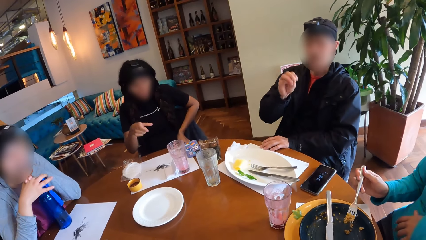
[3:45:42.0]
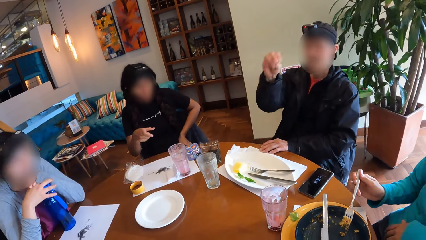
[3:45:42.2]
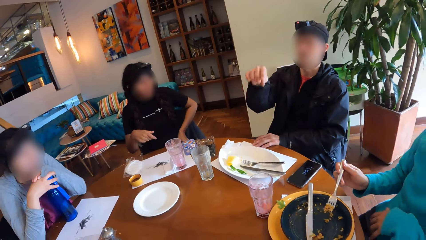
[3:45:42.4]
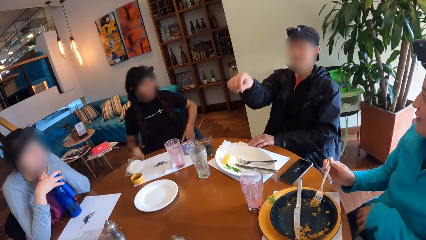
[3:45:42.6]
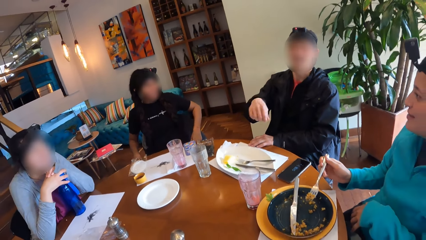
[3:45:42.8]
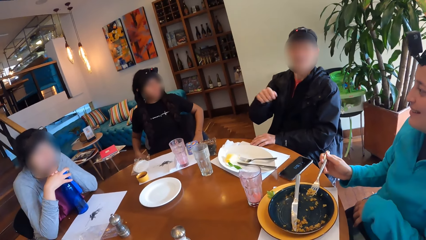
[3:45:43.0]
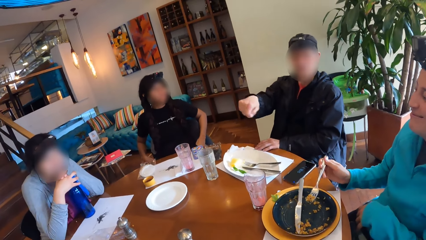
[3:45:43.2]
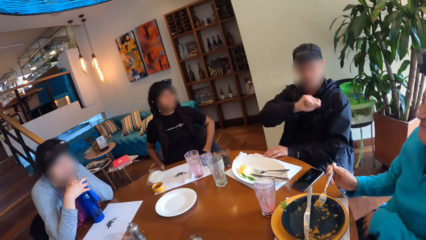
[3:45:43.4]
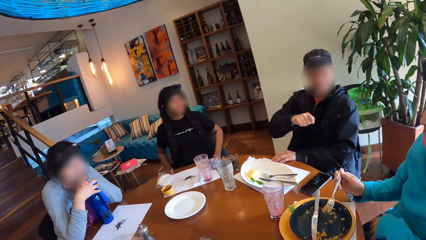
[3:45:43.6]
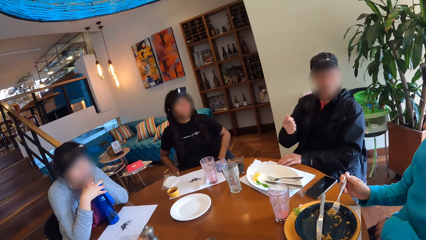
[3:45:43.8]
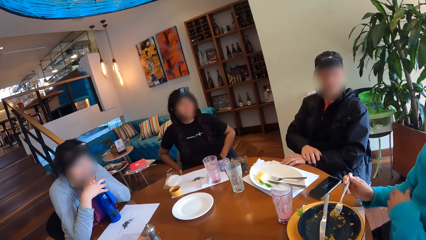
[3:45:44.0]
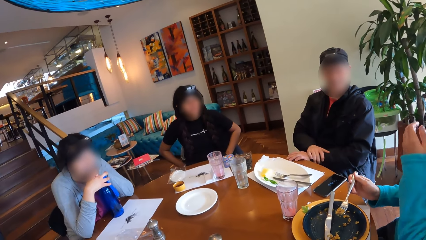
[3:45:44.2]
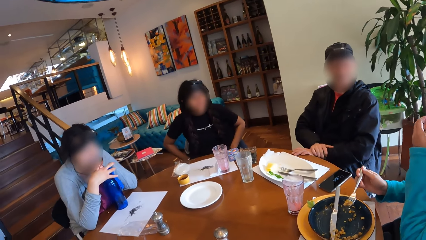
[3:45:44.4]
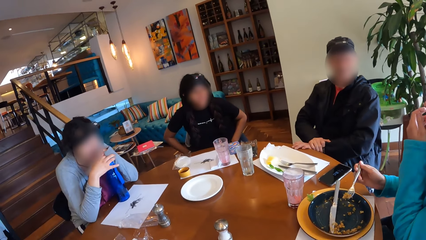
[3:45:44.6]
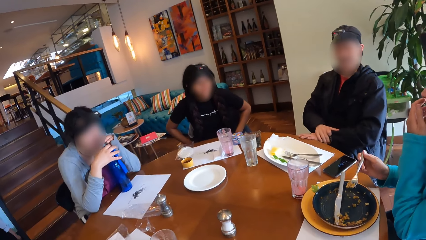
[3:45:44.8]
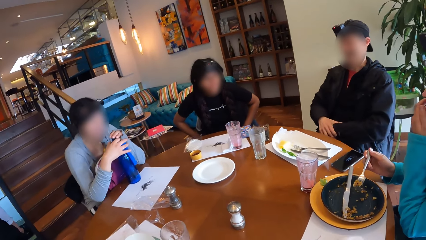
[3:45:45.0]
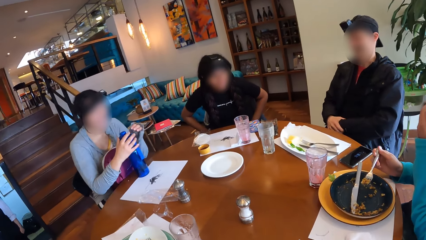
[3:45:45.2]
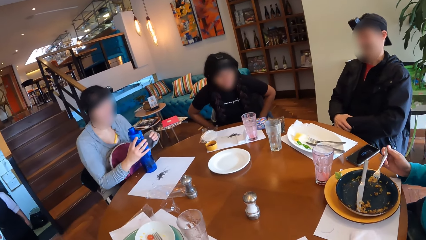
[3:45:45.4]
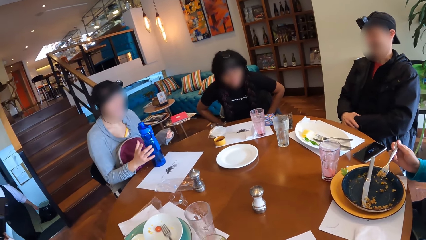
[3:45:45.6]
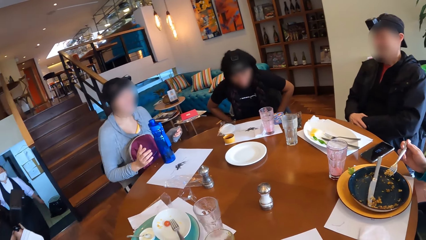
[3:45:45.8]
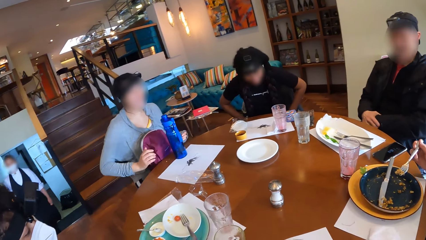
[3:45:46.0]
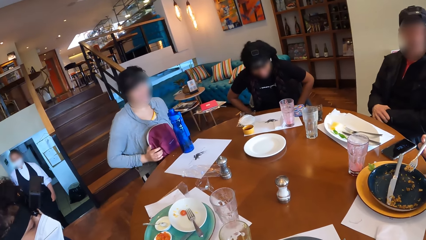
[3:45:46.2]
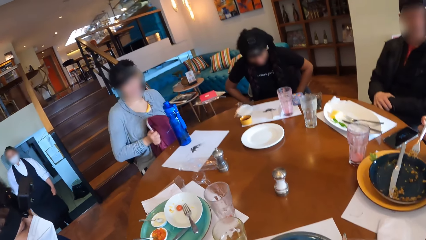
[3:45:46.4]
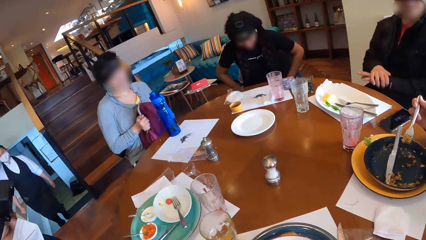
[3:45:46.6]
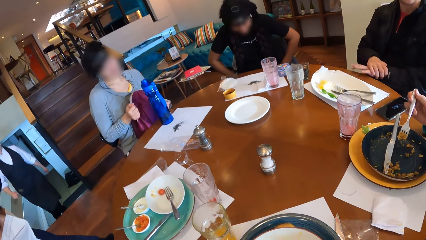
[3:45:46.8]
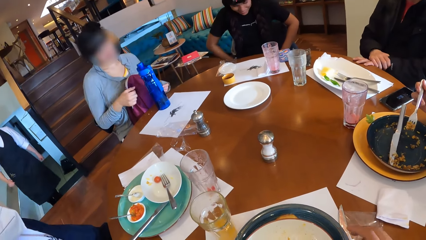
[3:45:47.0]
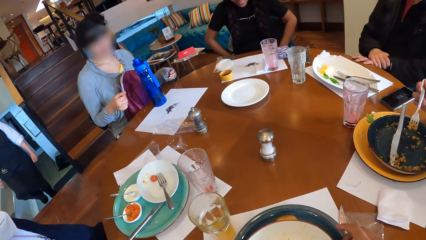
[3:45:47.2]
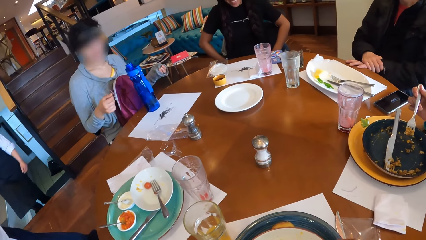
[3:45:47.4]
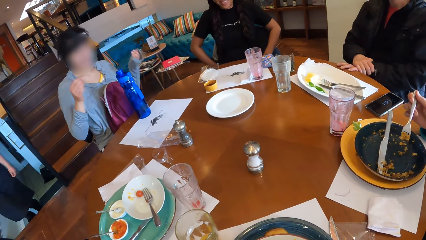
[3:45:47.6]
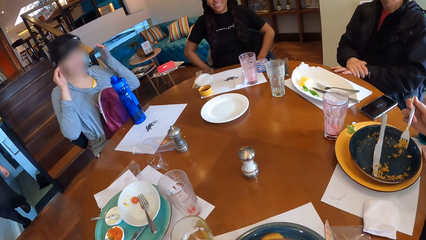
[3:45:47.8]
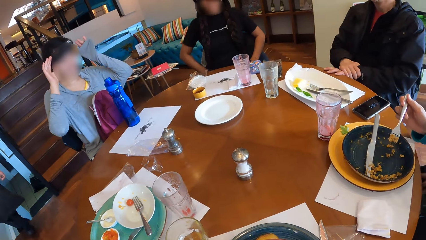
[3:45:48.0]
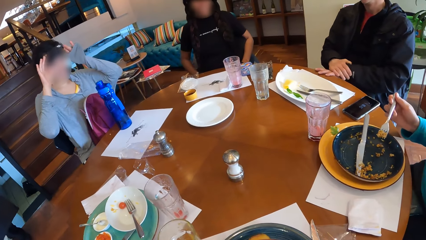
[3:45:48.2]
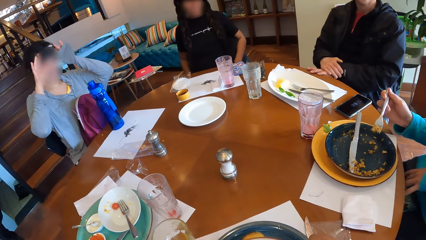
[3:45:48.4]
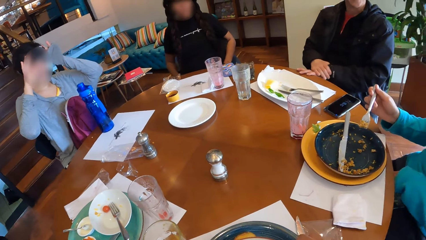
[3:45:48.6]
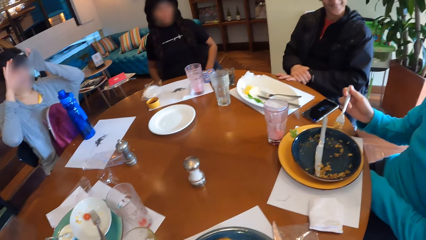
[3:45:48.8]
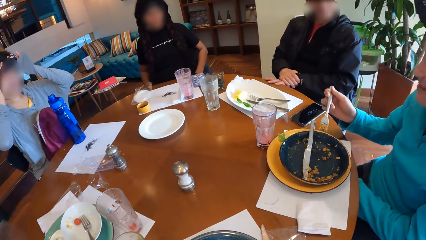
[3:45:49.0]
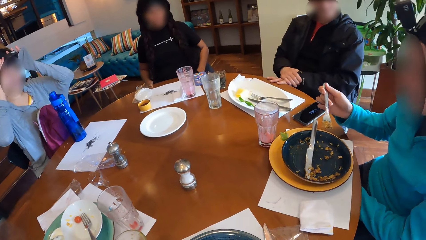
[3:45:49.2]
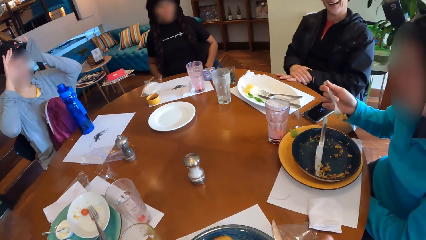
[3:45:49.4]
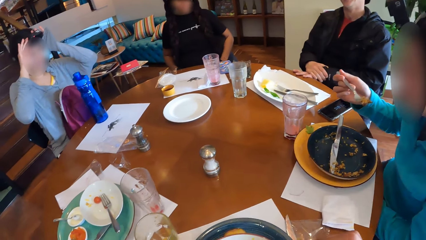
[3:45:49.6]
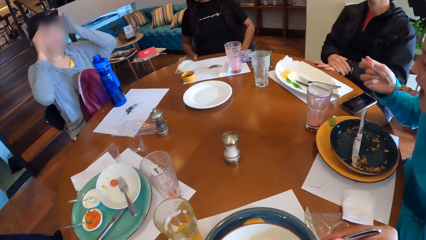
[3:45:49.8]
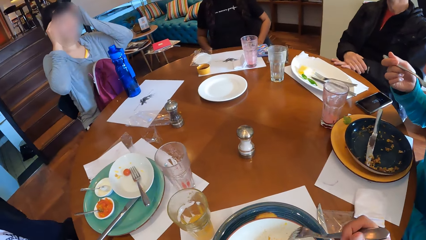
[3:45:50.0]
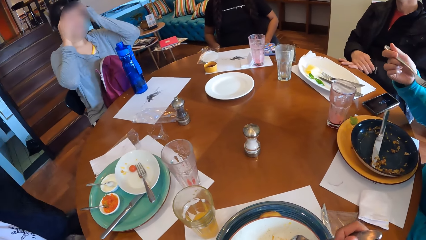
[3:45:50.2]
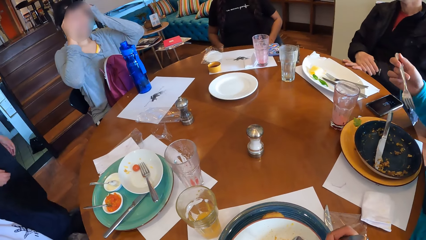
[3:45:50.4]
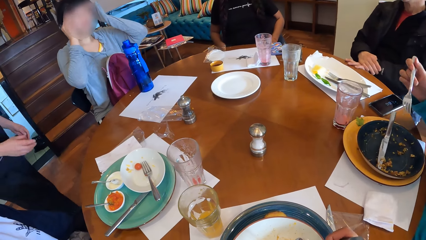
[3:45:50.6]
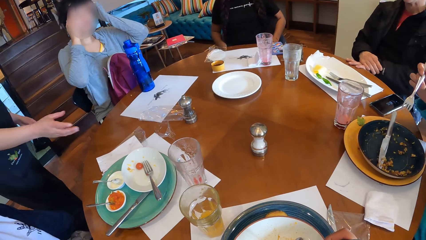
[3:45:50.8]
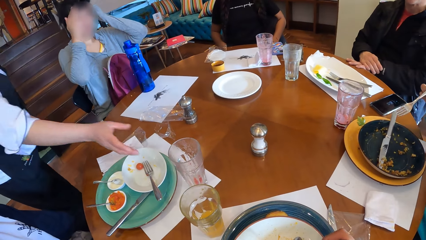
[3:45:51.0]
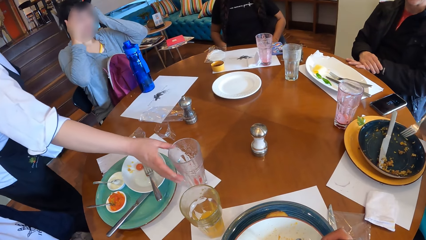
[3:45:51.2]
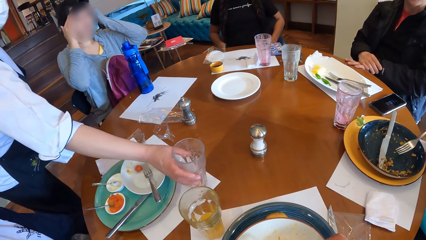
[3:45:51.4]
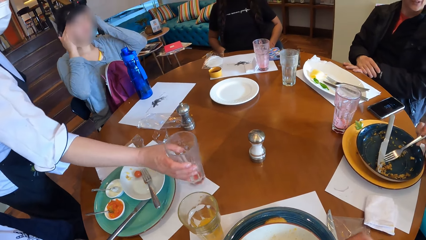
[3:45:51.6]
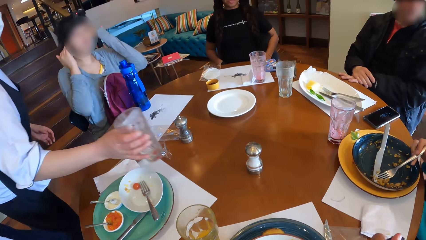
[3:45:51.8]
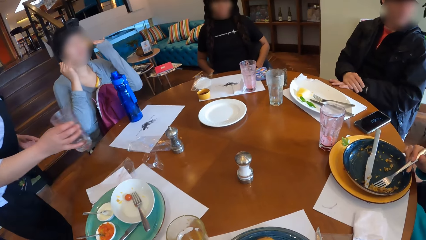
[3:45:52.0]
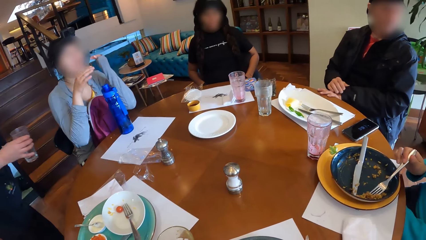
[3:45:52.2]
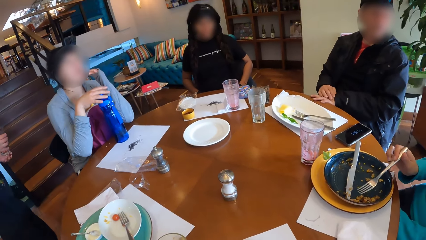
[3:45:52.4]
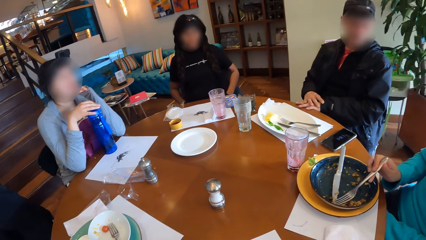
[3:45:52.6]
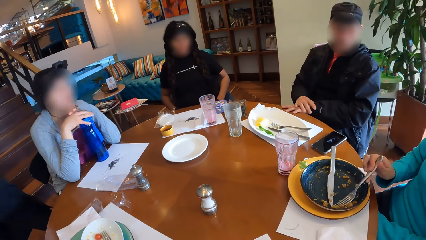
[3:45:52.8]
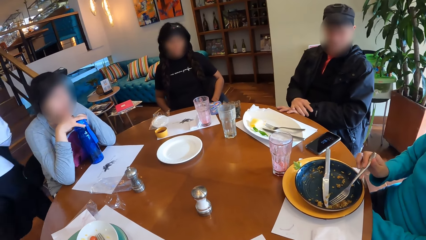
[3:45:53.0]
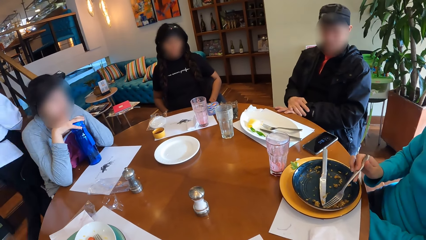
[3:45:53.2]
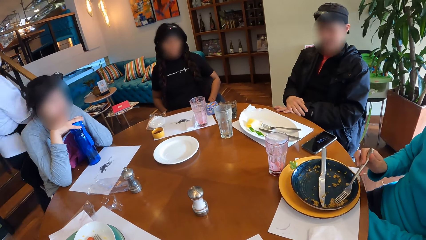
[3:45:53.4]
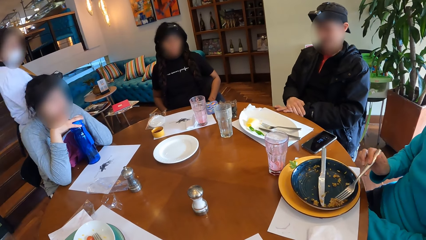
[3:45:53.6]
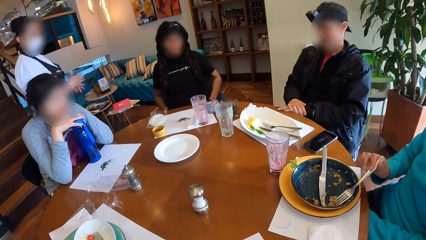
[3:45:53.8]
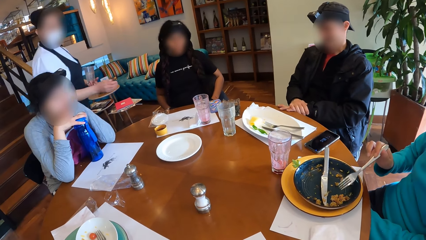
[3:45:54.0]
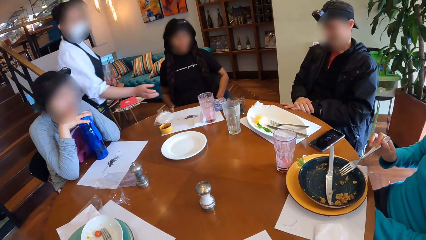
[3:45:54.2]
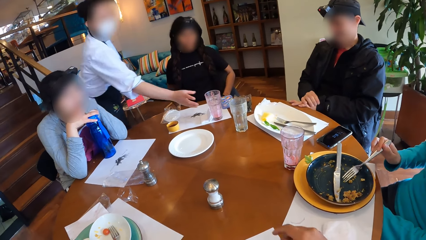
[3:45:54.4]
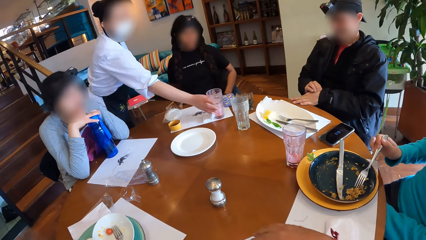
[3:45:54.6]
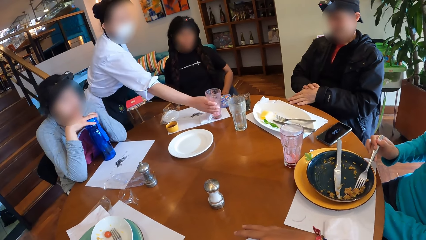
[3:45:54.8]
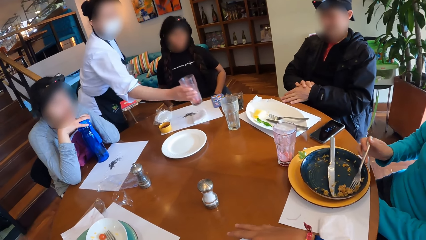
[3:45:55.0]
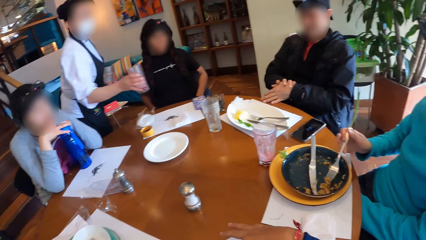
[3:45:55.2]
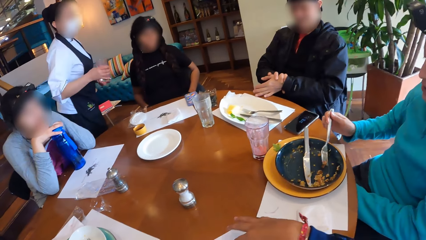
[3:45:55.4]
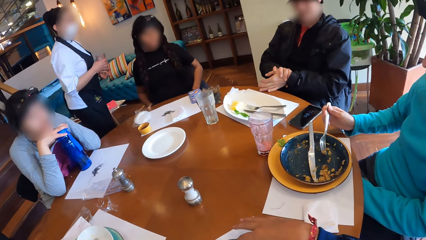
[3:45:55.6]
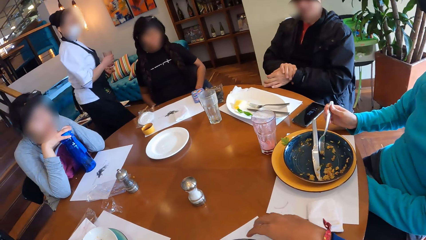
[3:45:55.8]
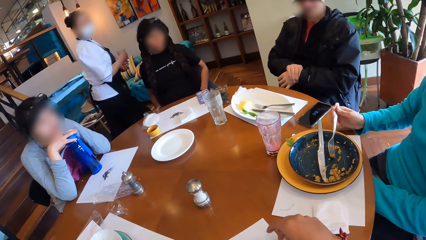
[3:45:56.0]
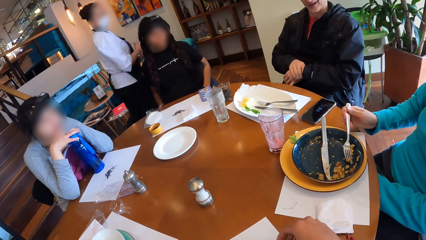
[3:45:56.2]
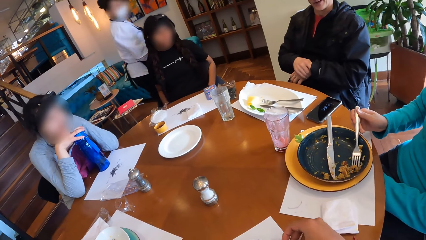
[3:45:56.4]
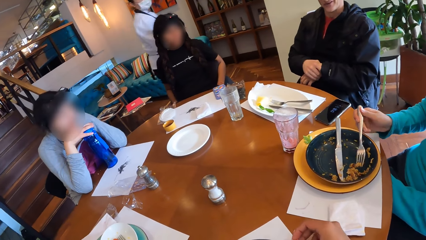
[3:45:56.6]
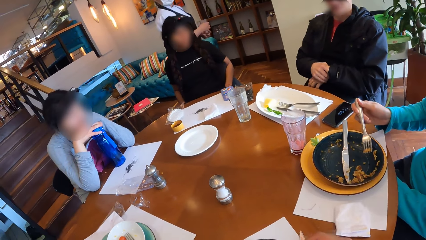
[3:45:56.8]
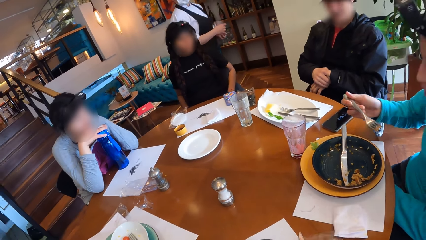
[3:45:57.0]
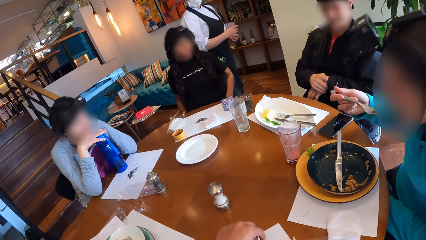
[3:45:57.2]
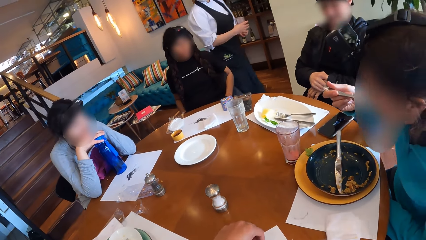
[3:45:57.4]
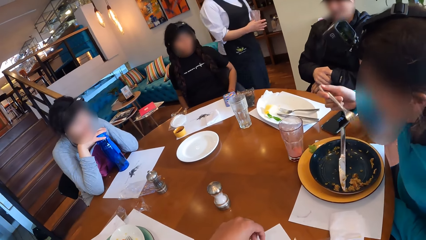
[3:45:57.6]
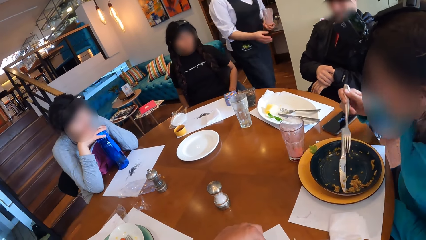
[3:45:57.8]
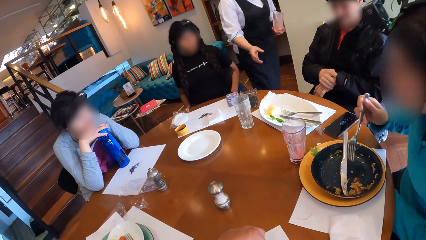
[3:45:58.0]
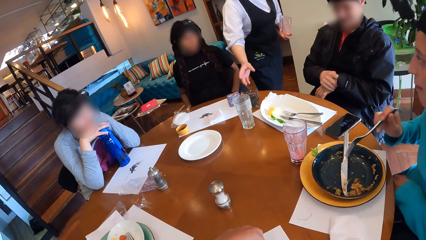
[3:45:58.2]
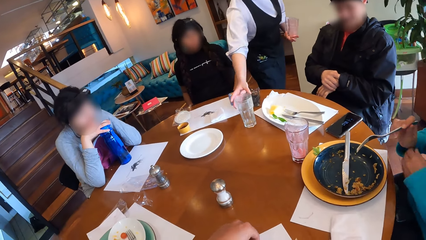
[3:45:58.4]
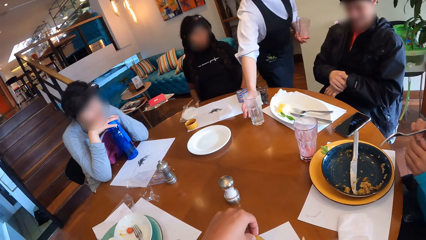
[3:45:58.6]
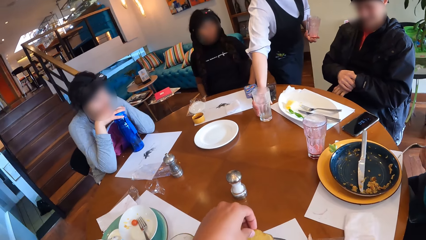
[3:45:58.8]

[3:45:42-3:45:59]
A man moves his hand. A woman points her hand. Another woman removes her hands from the water bottle on the dining table. A waitress climbs up a flight of stairs. The second woman adjusts a backpack on her laps with both hands and holds the backpack. The man puts his hand on the table. The second woman adjusts a camera on her head with both hands. A third woman moves the fork in her right hand towards her mouth and puts food in her mouth. The waitress takes a cup on the dining table with her right hand. She moves the cup to her left hand. The second woman places both hands on the water bottle on the dining table. She places her left hand on her right hand. She rests her chin on her hands. The third woman moves the fork in the food. She takes rice from the plate with the fork in her right hand. The waitress takes the cup on the dining table with her right hand. She moves the cup in her right hand to her left hand. The third woman moves the fork in her right hand towards her mouth and puts food in her mouth. The camera wearer moves their hands. The waitress takes the cup on the dining table with her right hand.
